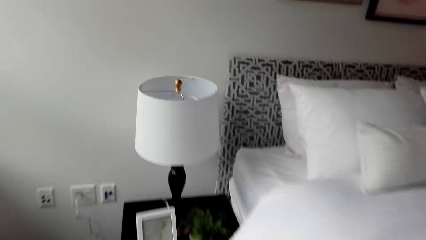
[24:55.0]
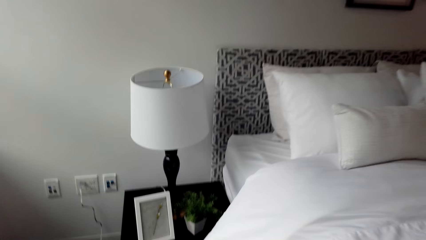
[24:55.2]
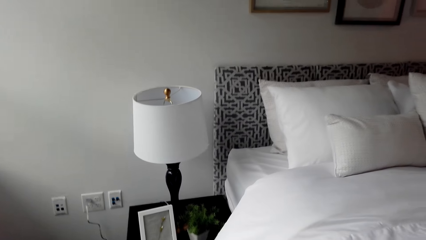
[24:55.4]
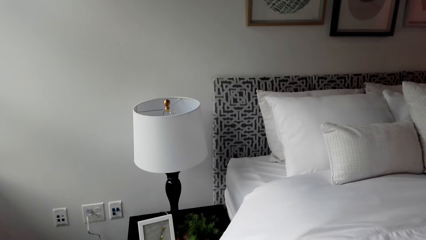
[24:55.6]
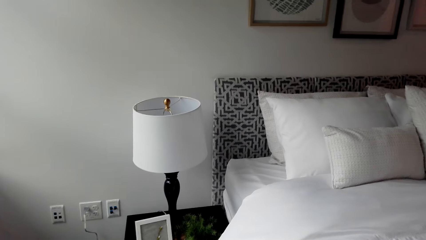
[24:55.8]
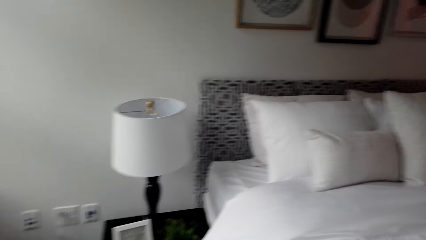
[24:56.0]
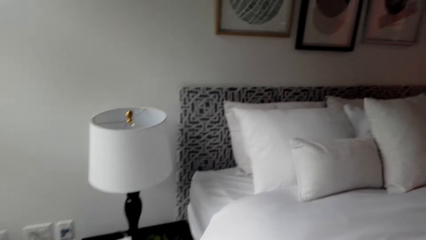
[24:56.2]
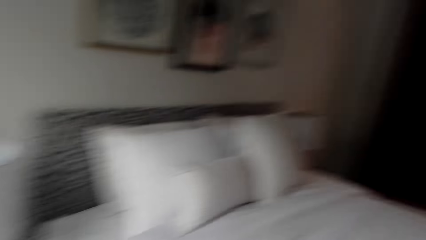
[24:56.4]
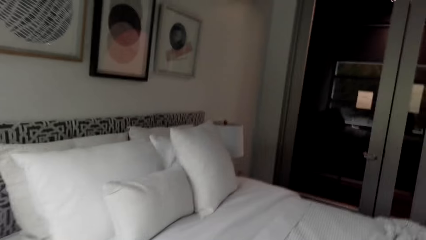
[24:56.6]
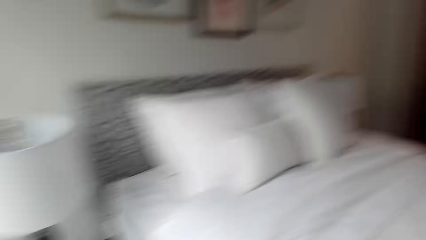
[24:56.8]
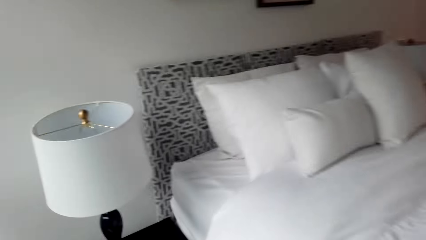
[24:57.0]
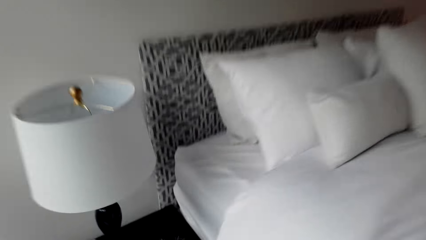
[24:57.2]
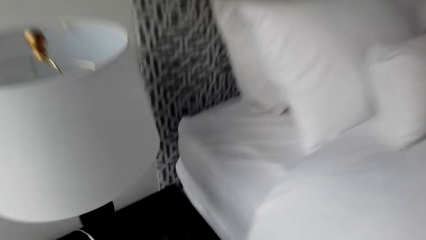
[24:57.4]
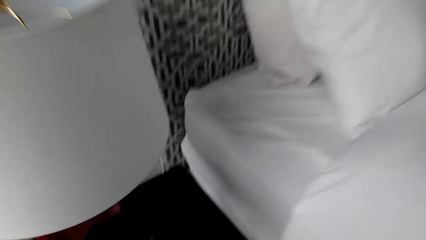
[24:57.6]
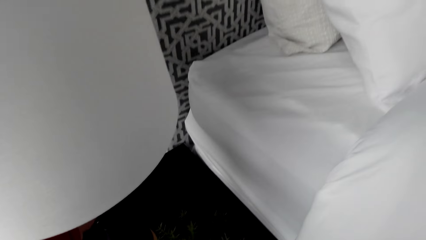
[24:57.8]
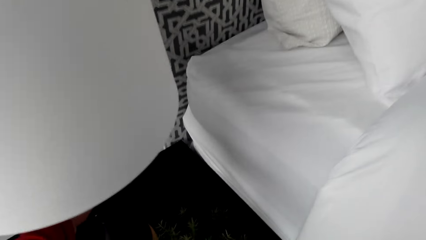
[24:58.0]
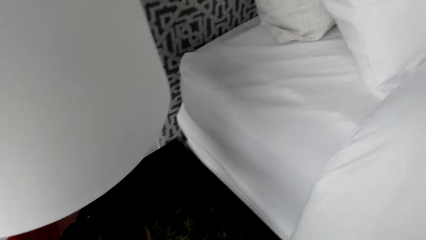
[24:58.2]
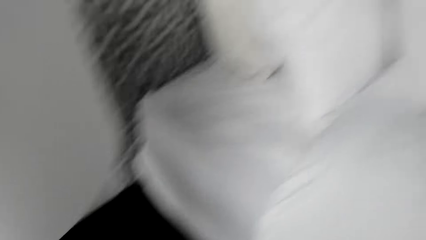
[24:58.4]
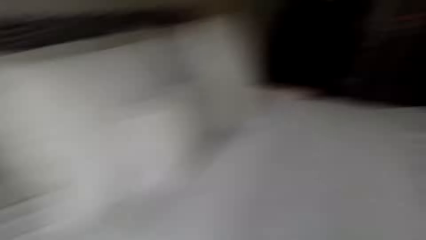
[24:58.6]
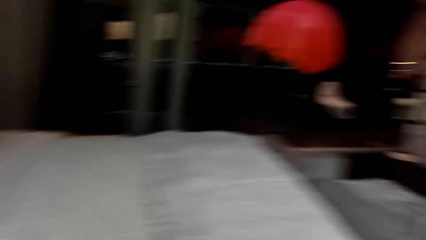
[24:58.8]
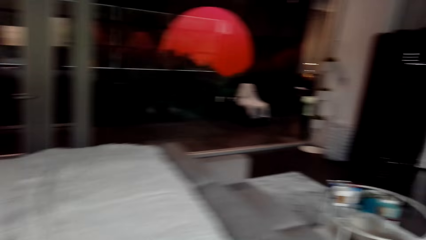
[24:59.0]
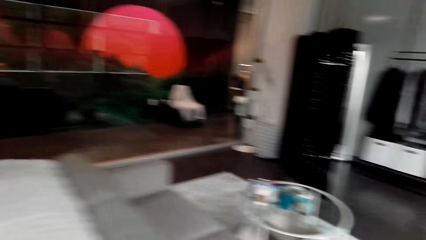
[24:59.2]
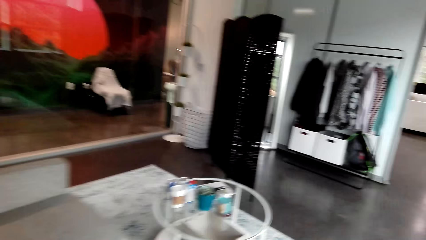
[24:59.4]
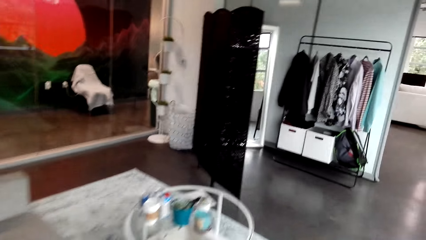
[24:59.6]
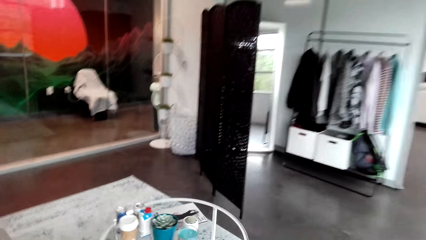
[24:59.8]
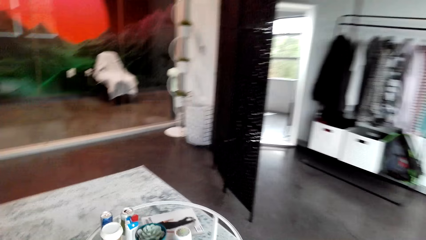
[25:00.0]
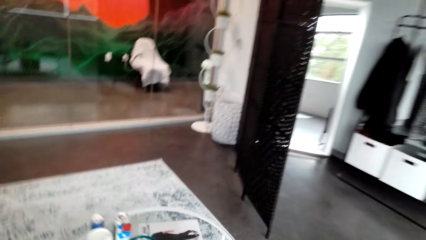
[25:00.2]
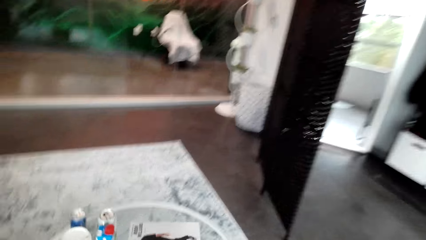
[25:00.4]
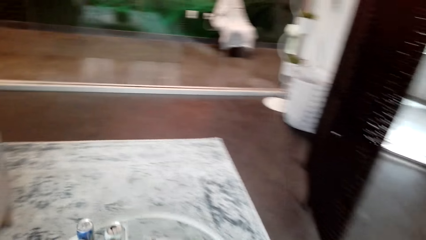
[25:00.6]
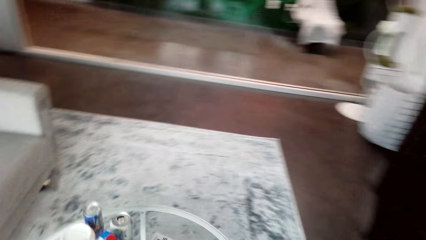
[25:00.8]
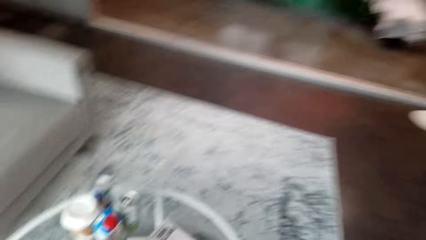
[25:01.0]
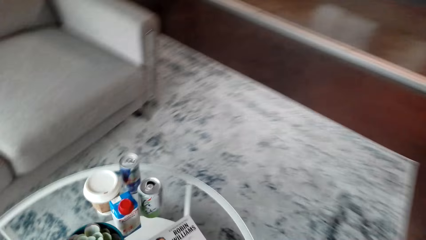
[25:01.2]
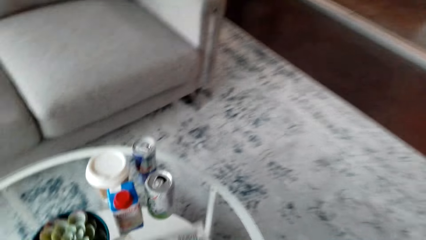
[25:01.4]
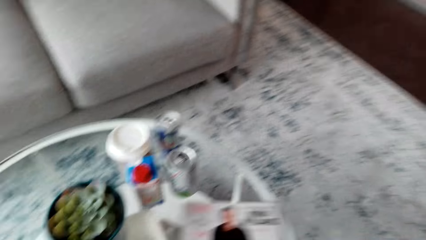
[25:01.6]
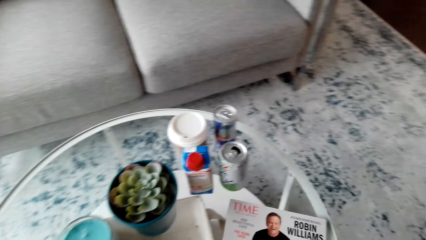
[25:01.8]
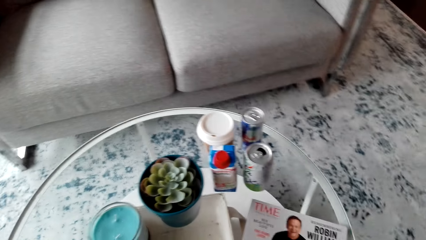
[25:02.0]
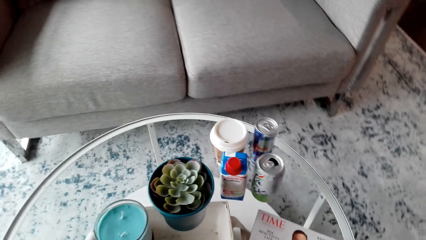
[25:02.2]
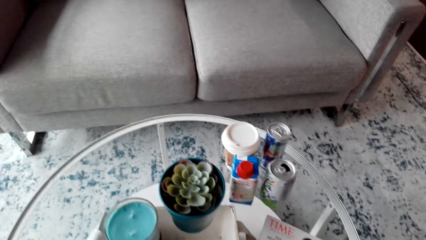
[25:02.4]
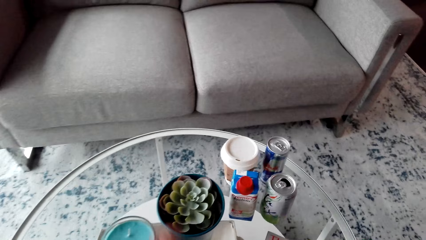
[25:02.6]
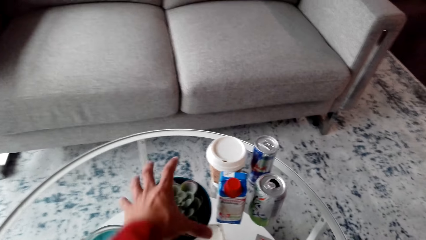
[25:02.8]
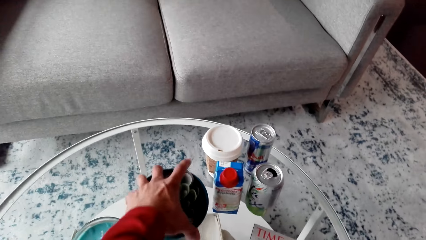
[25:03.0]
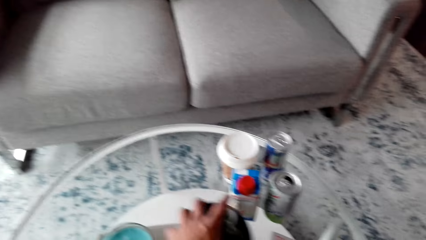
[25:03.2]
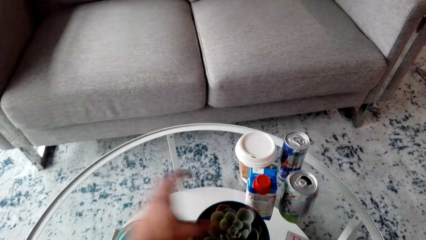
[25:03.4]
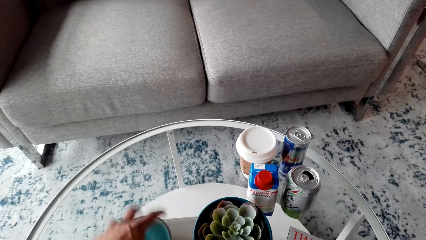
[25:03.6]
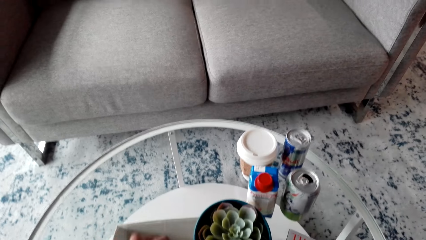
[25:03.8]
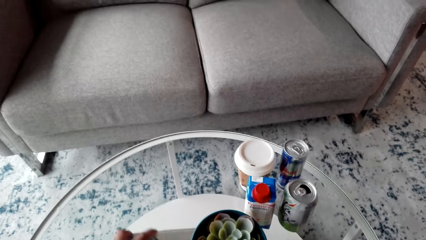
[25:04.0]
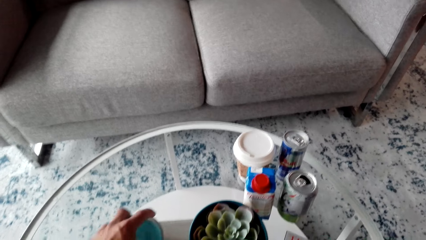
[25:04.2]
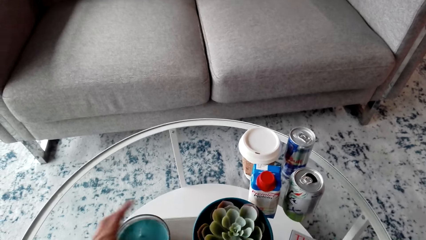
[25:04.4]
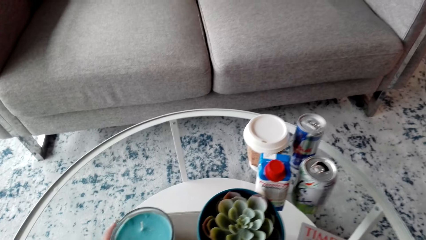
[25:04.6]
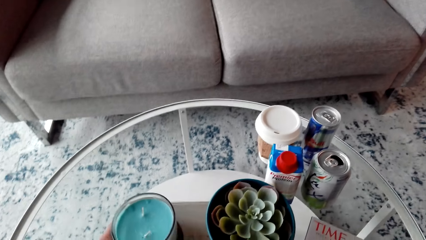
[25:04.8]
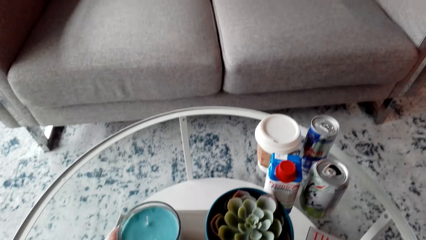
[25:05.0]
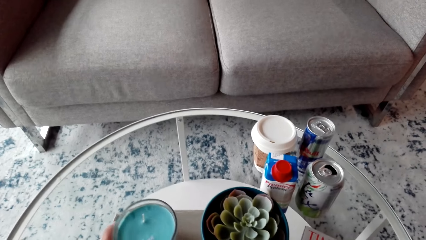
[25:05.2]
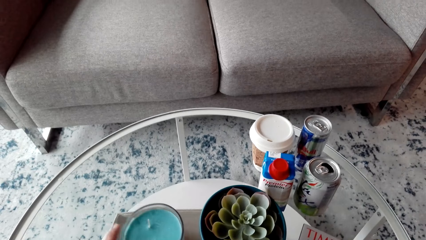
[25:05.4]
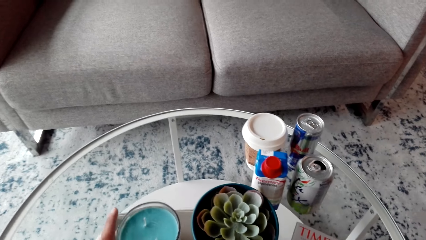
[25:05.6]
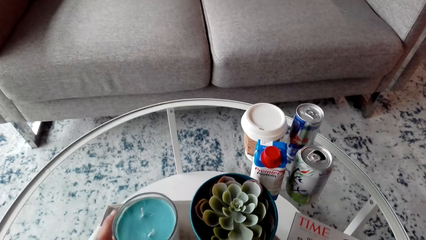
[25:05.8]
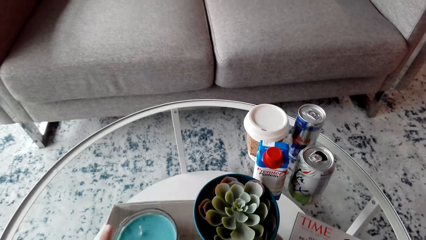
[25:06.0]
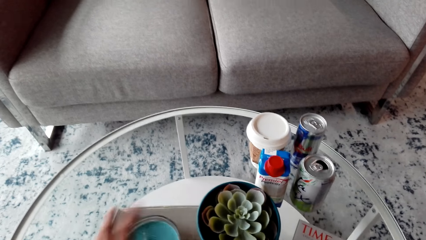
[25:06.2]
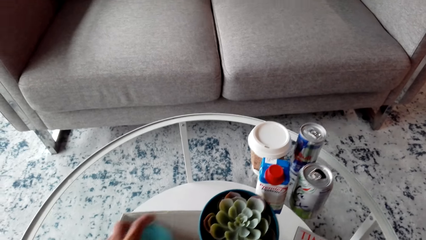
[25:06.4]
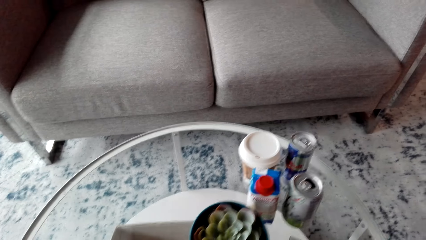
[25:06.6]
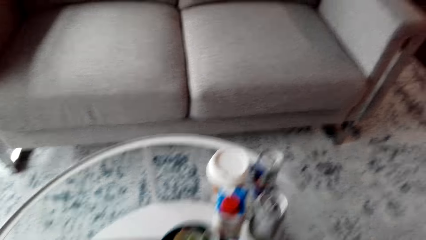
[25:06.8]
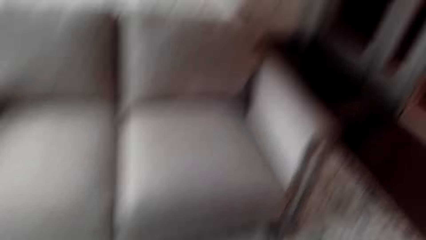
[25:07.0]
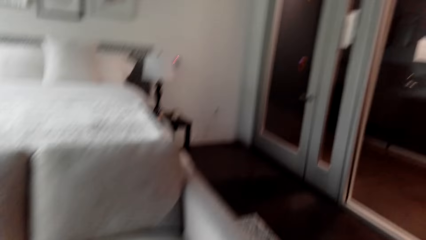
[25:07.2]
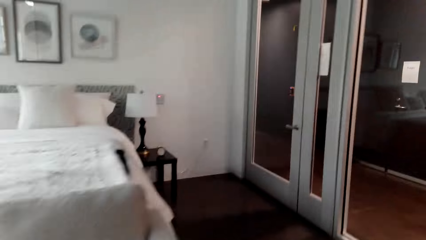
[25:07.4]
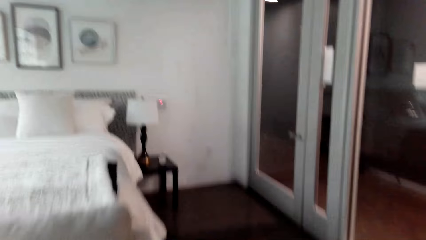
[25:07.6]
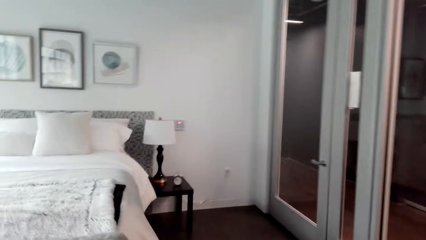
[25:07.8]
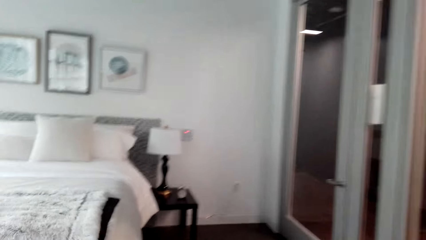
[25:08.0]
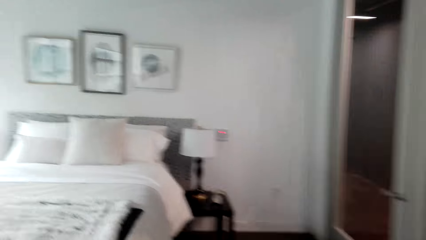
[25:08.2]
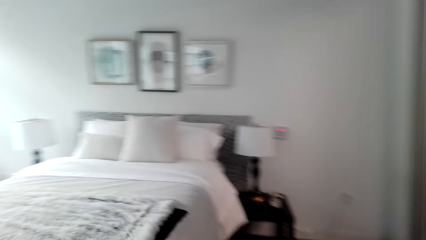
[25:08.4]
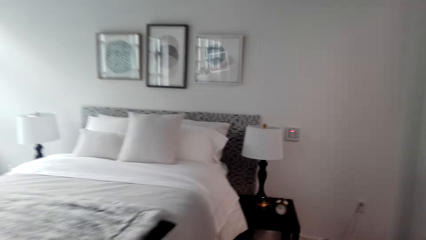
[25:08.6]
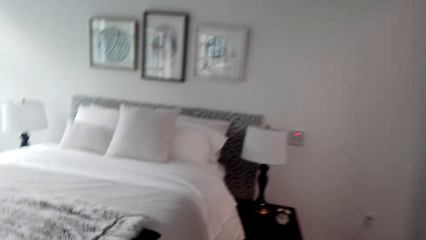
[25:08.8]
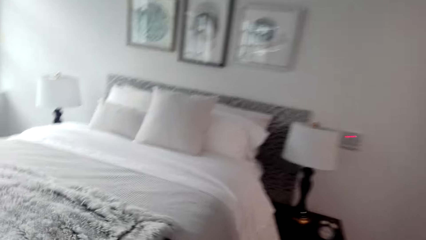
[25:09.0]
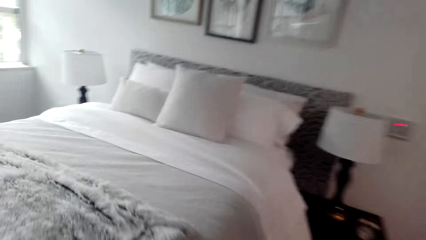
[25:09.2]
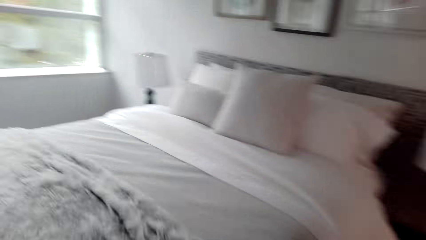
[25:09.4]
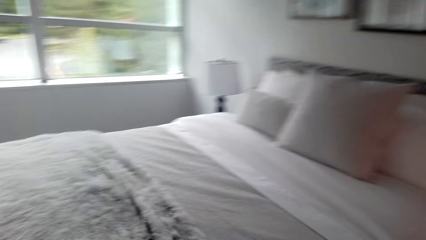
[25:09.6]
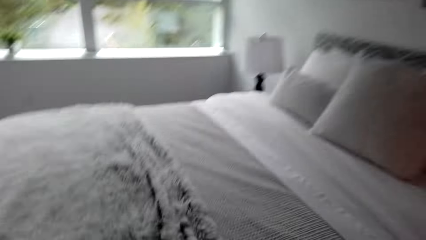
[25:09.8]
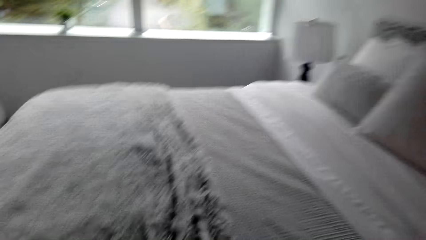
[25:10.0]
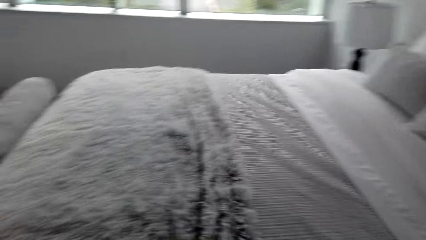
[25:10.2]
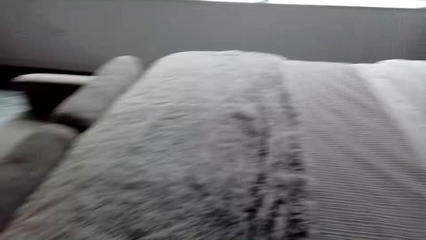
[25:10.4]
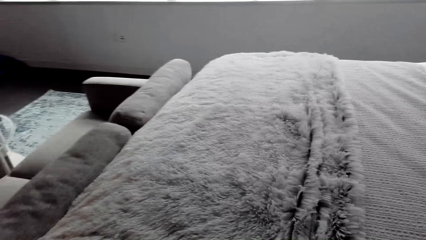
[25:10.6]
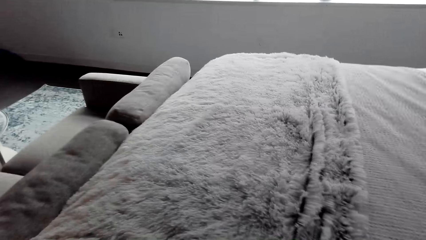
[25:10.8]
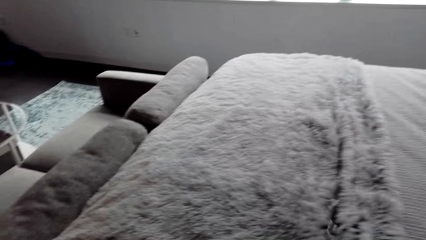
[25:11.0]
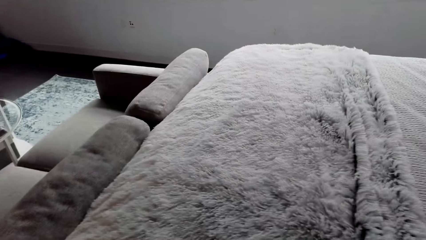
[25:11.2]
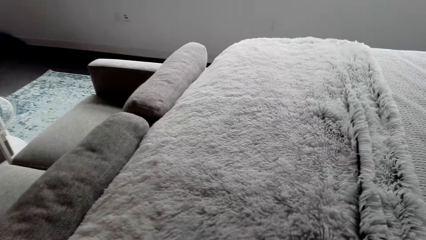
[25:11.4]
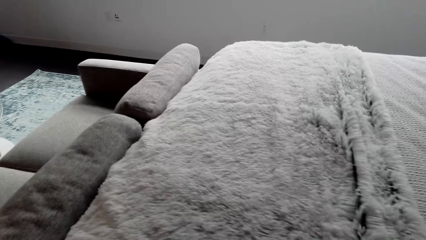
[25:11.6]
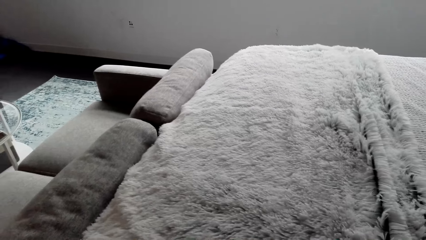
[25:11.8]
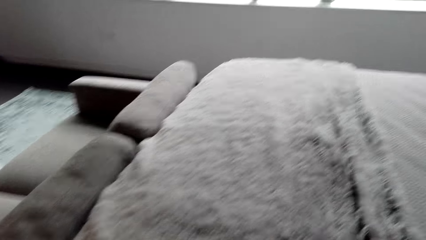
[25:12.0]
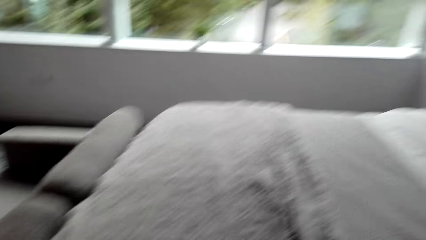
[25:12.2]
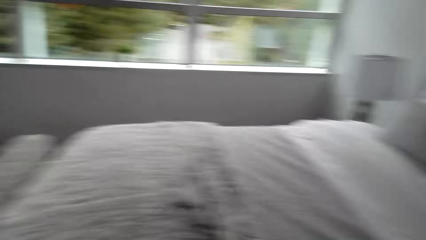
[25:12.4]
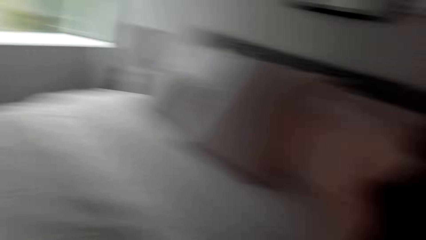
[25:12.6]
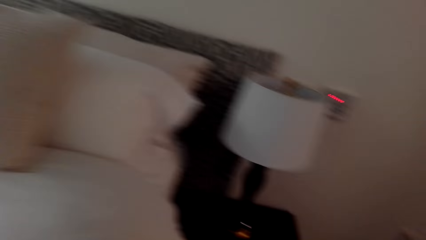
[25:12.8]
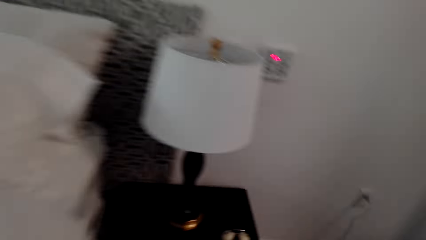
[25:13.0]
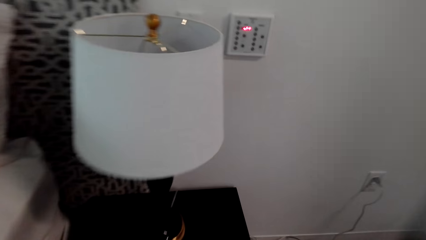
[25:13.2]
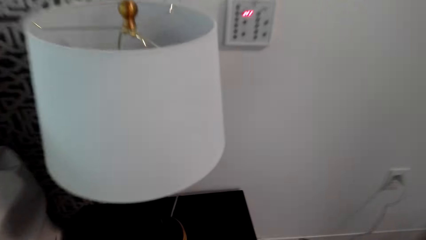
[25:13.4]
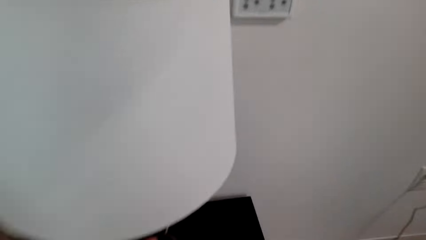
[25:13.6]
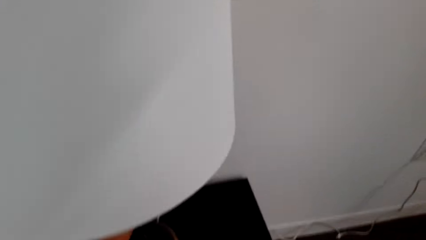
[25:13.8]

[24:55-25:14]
The camera wearer arranges the flower on the table. They move the candle. They pick up a glass on the table. They move towards the bed.
